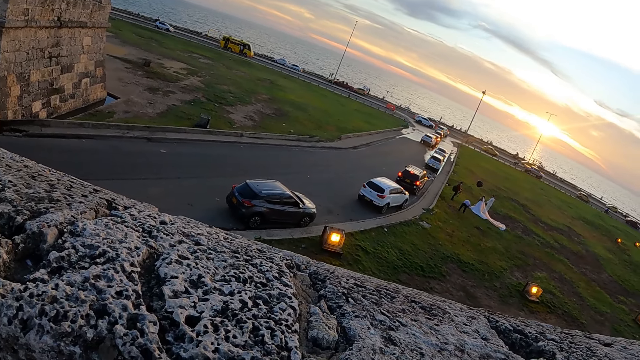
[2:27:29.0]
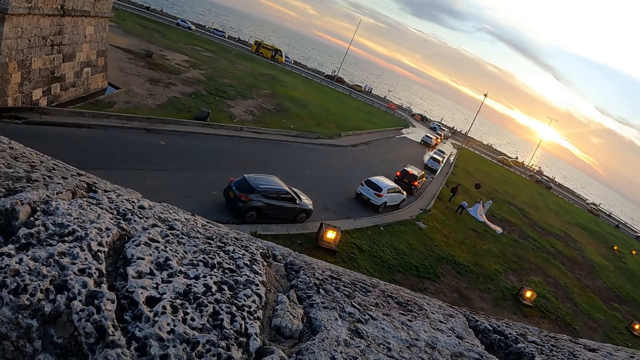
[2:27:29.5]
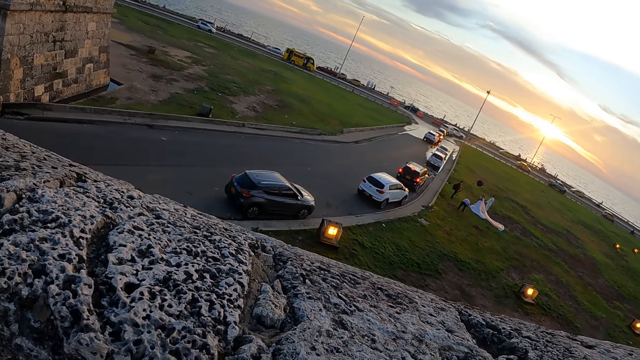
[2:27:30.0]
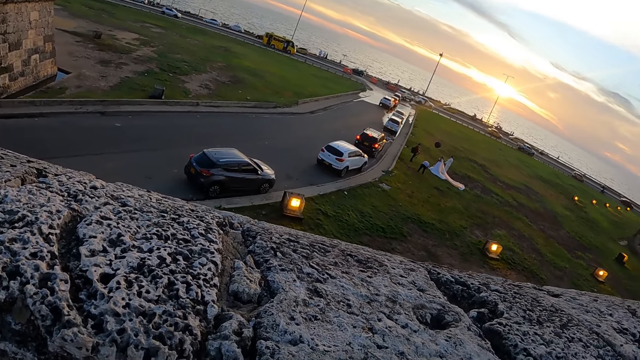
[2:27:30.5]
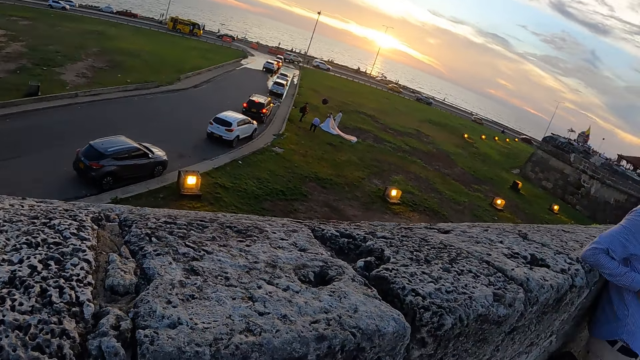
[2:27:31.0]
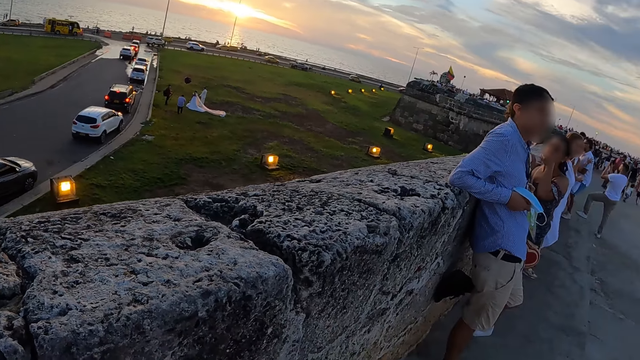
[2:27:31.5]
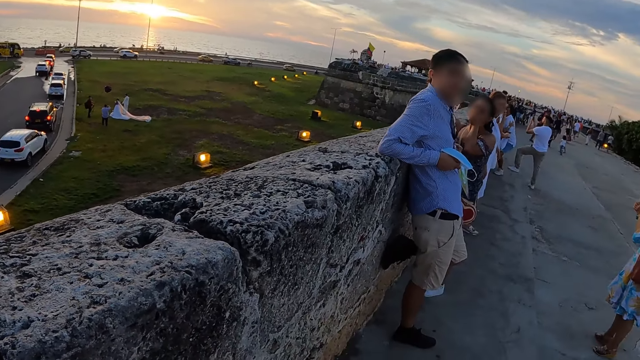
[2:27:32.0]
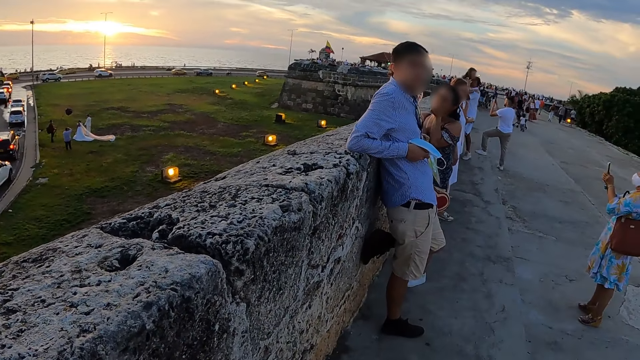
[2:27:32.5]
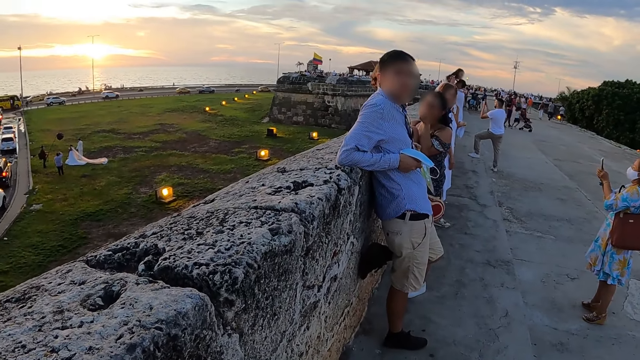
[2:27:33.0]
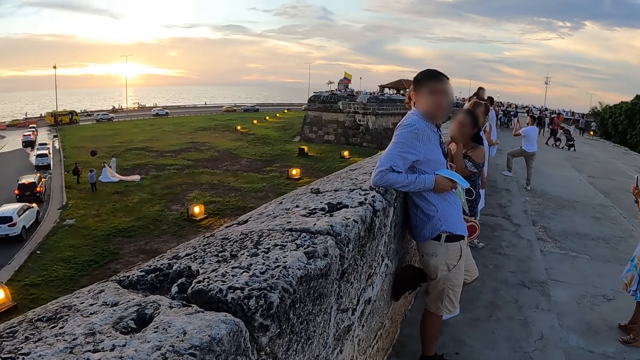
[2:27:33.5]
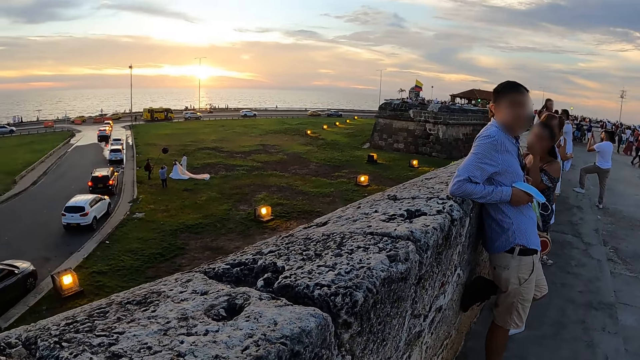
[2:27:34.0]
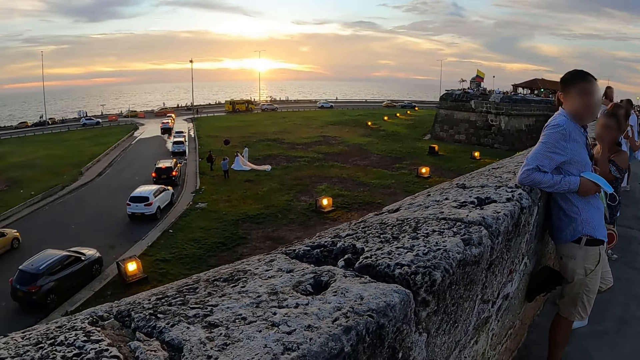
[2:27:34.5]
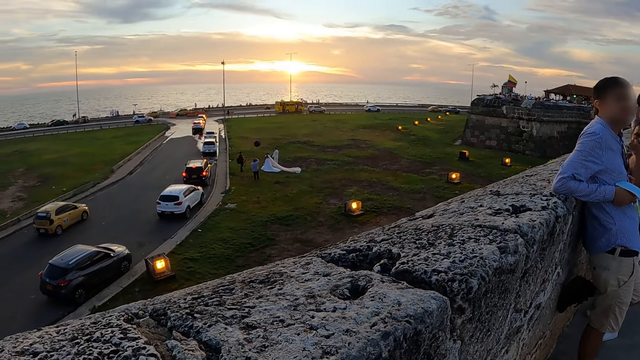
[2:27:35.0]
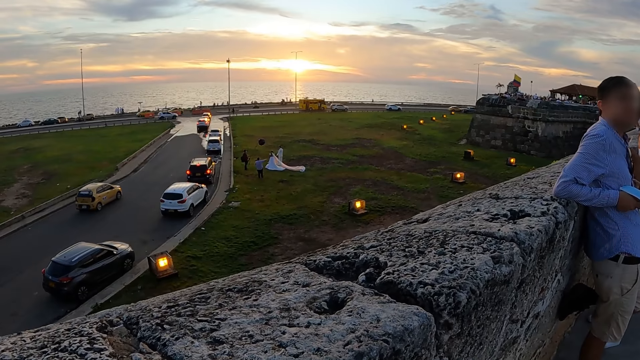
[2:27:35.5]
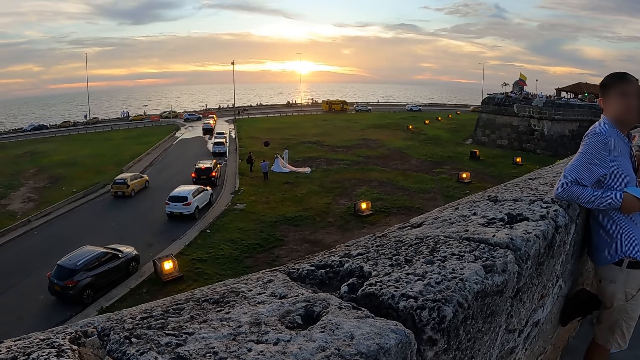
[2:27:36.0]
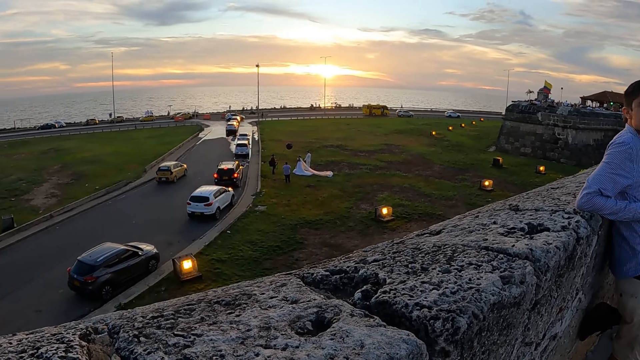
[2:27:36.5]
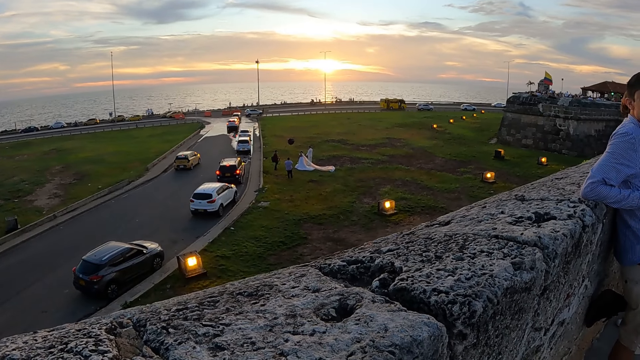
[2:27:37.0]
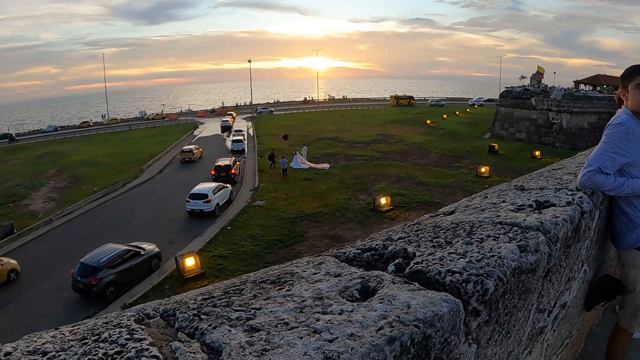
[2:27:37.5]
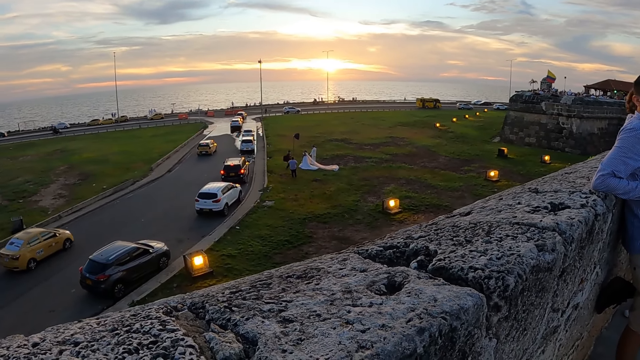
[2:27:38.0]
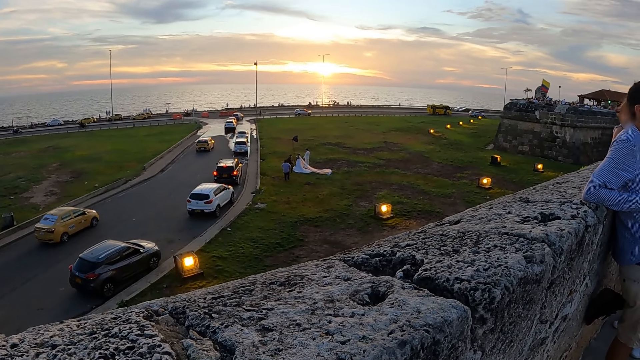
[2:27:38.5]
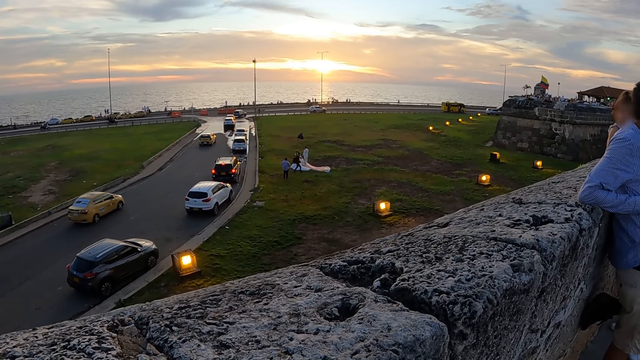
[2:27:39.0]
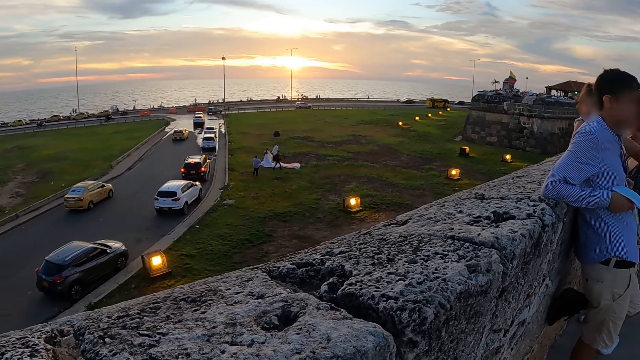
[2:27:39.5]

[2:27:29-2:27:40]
The camera wearer looks around. A person carries up another person. A third person moves the trolley. A fourth person runs with the photography reflector.

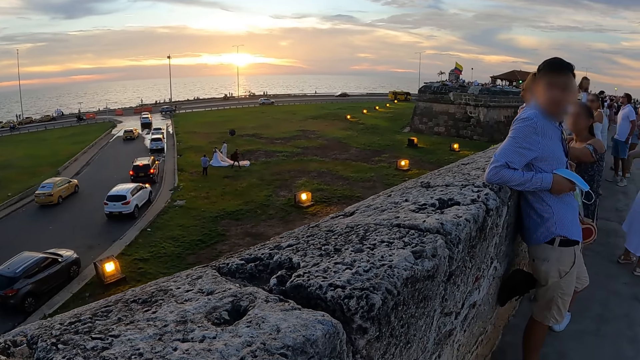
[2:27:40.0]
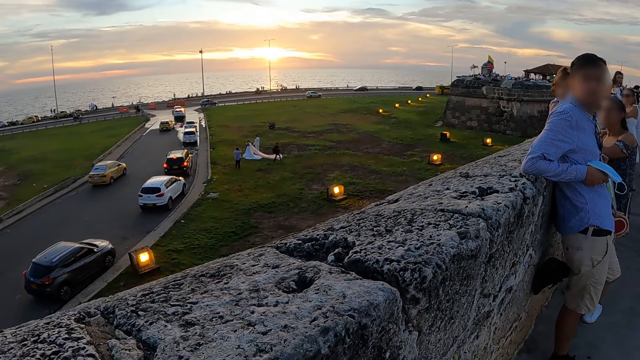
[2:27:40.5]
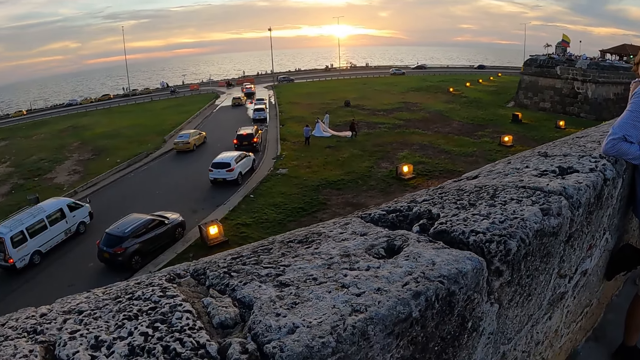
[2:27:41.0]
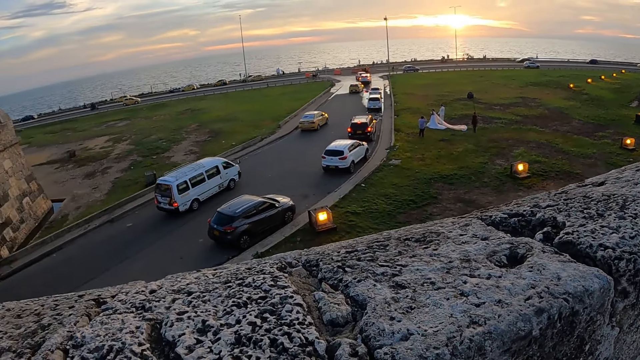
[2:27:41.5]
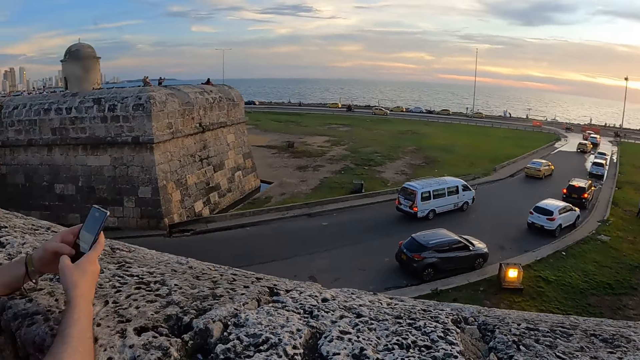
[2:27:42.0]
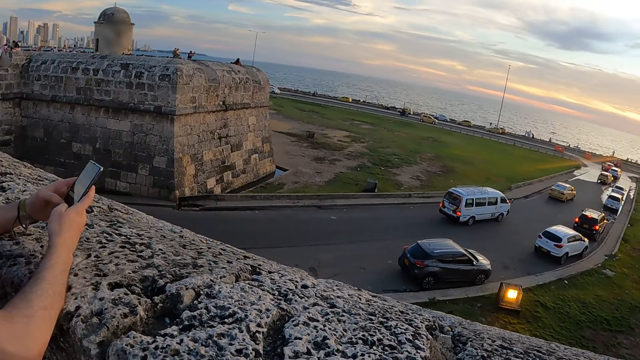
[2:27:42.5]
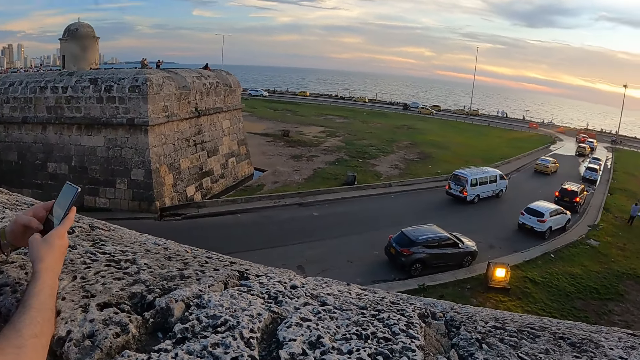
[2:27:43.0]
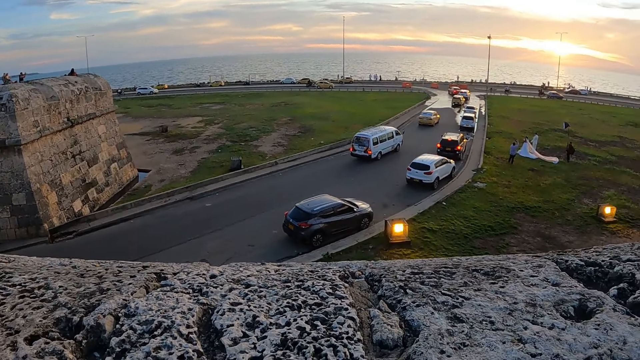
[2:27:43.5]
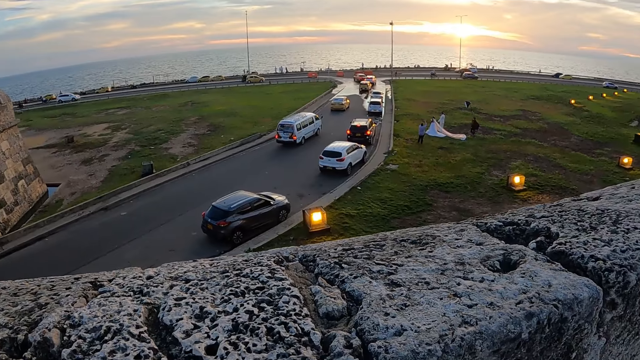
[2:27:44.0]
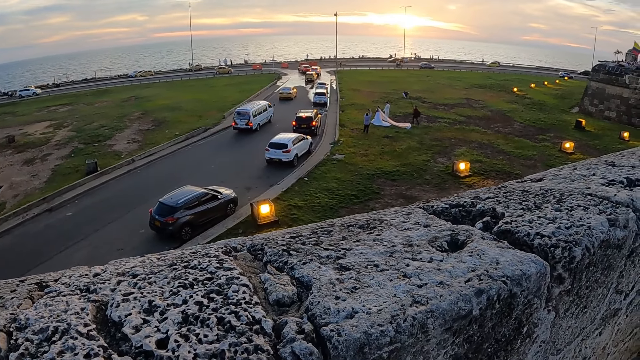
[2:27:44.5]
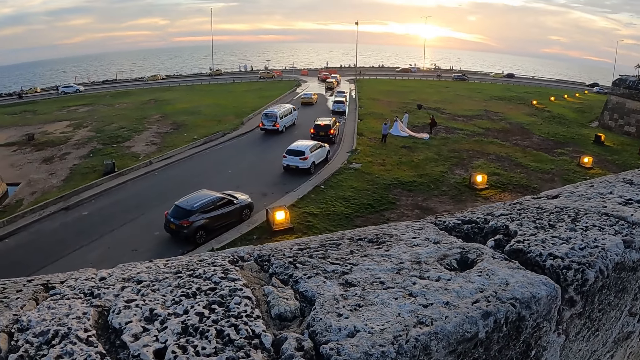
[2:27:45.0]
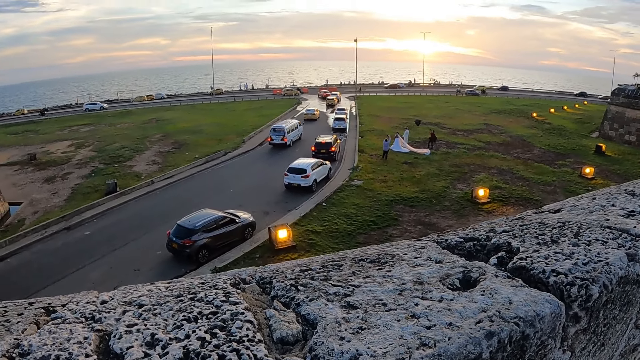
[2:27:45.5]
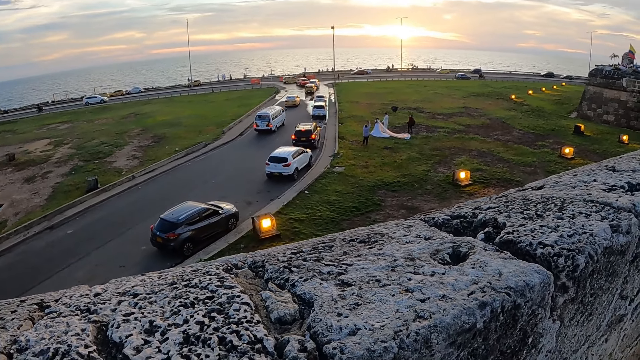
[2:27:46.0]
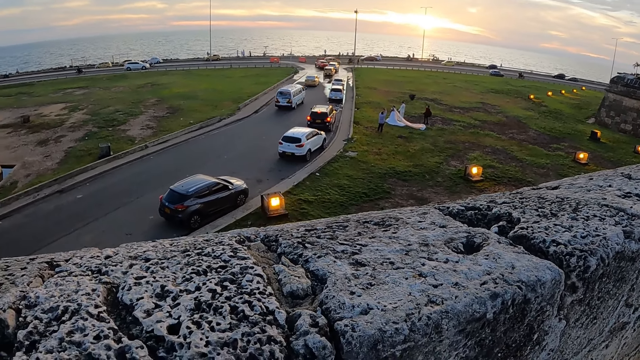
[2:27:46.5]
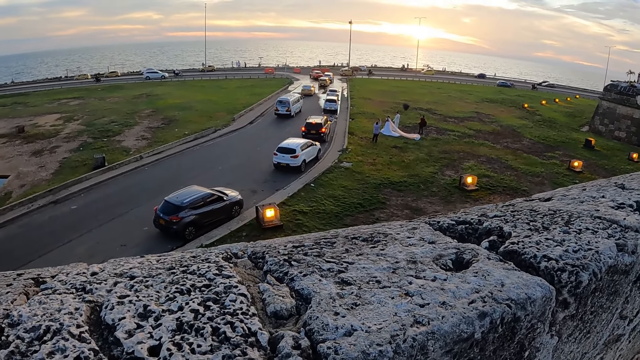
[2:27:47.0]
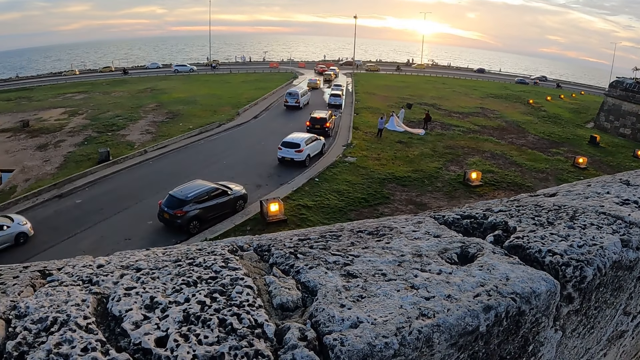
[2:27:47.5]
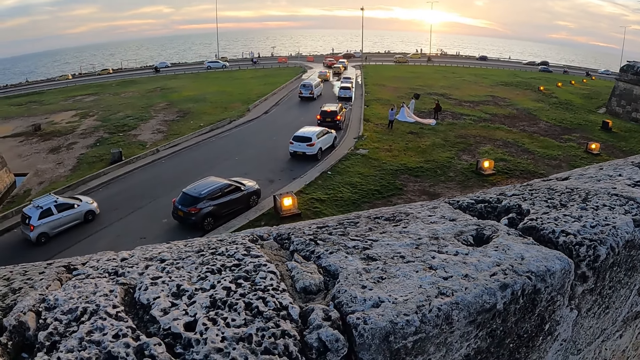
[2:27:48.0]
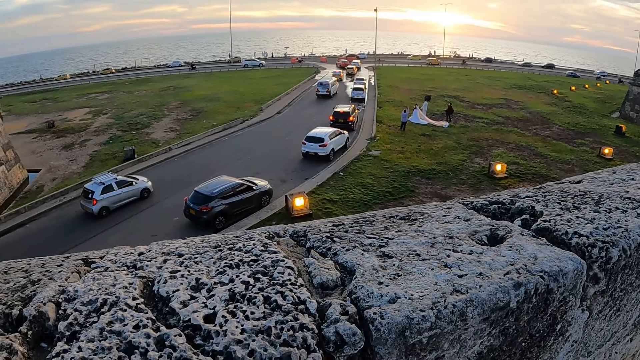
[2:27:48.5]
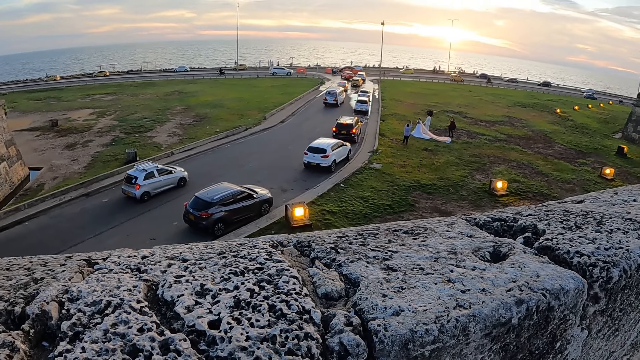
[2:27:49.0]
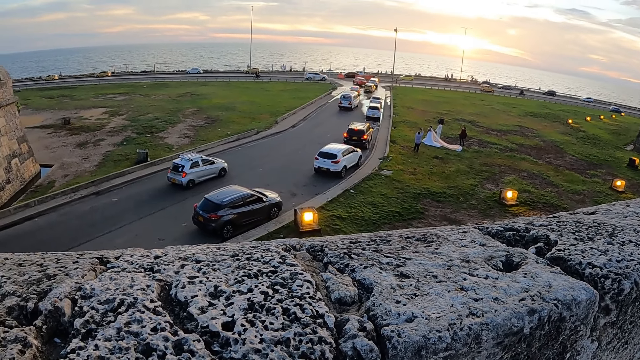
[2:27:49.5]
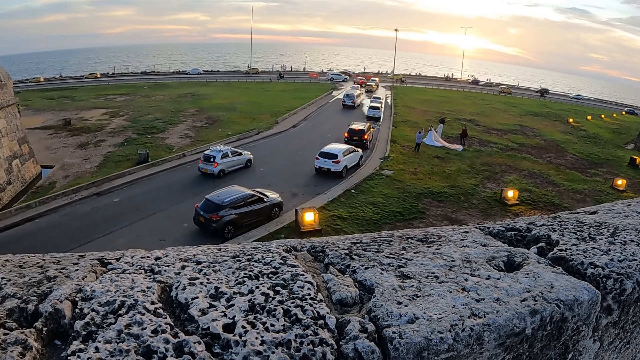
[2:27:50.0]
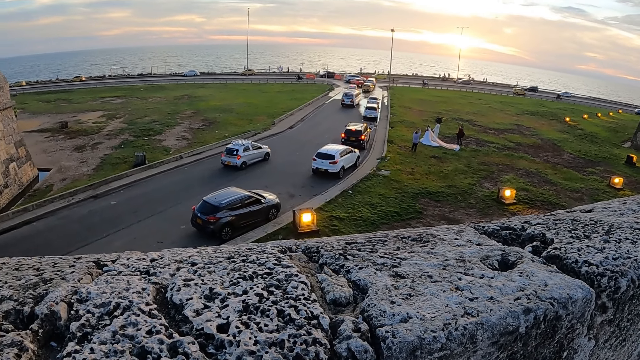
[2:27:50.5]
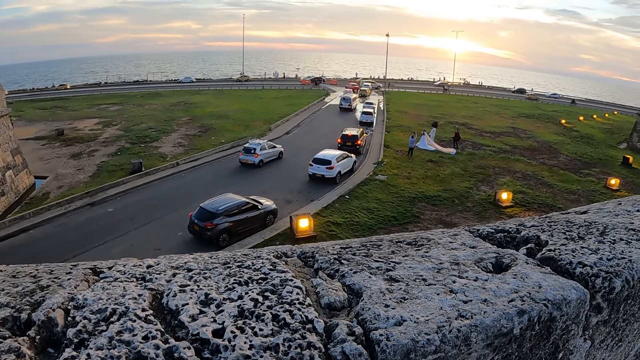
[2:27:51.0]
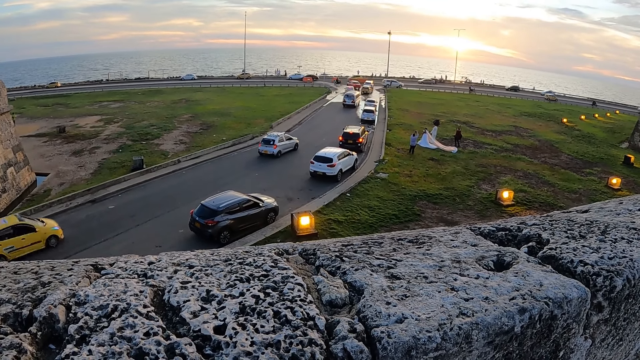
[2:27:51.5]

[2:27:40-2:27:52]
A person moves the hand up. The camera wearer looks down the bridge. Another person uses the phone.
